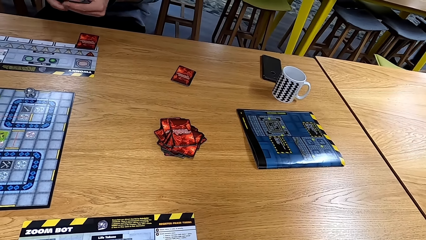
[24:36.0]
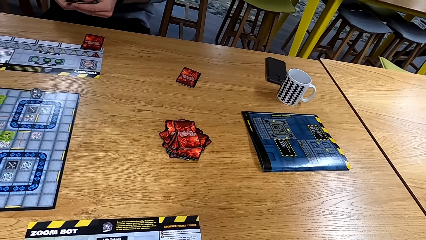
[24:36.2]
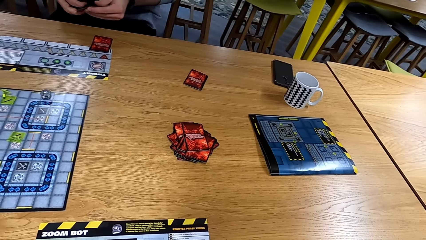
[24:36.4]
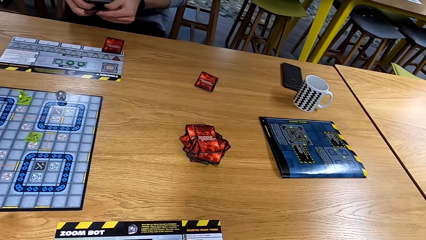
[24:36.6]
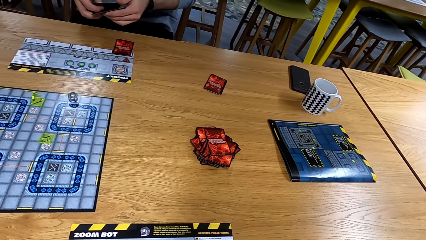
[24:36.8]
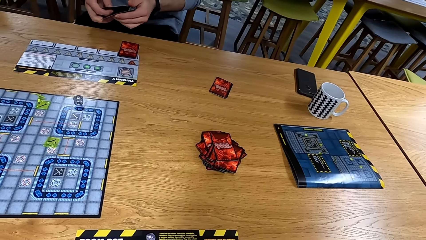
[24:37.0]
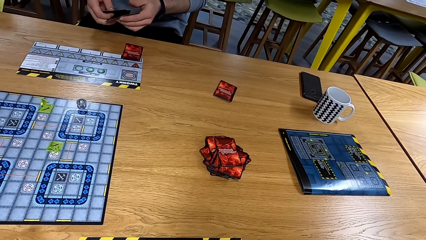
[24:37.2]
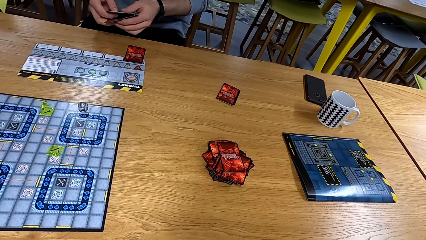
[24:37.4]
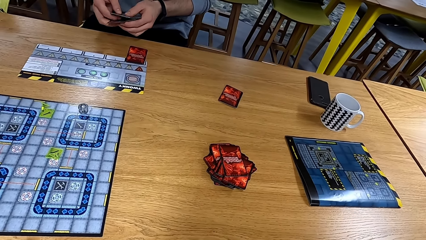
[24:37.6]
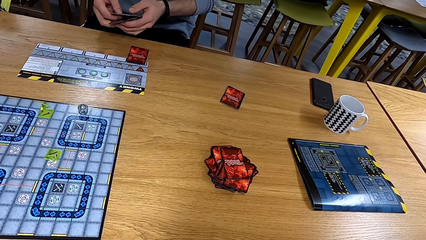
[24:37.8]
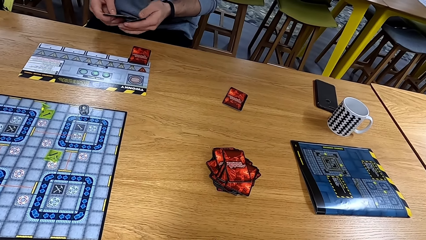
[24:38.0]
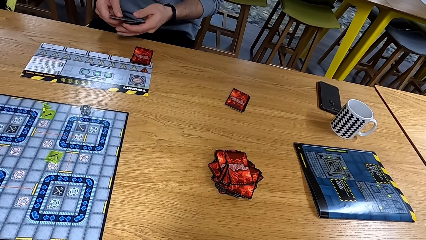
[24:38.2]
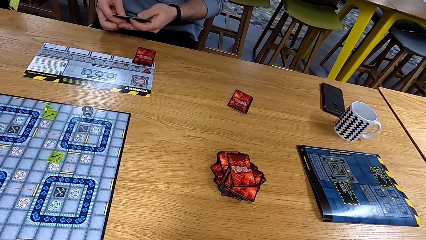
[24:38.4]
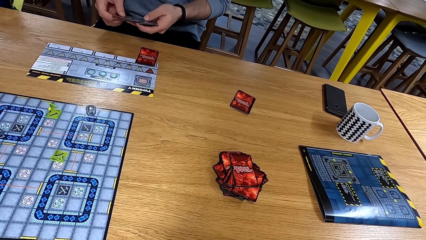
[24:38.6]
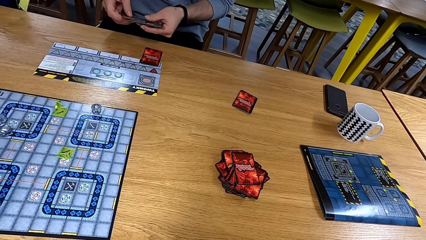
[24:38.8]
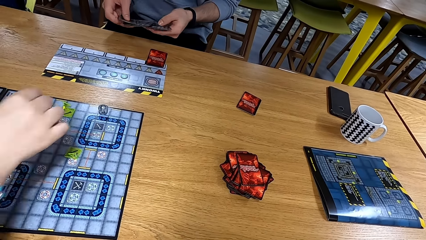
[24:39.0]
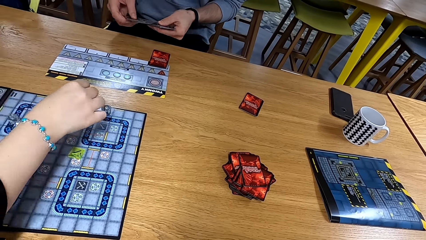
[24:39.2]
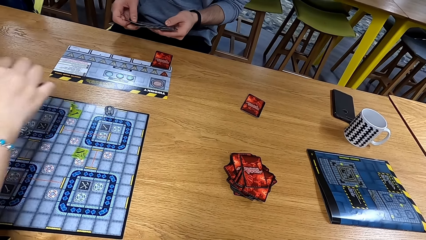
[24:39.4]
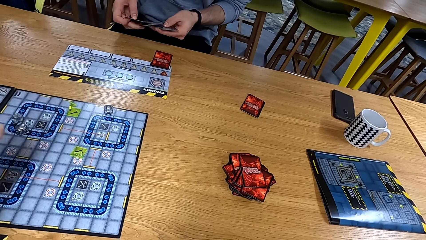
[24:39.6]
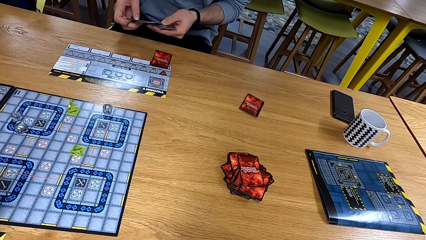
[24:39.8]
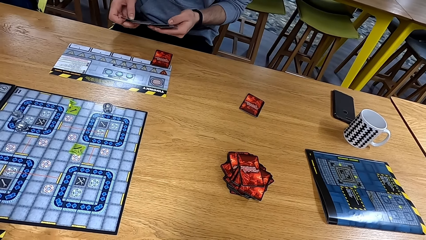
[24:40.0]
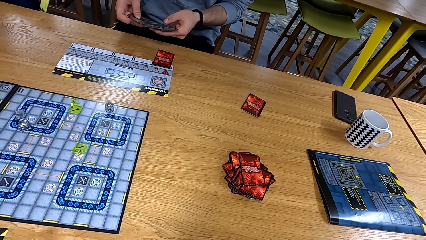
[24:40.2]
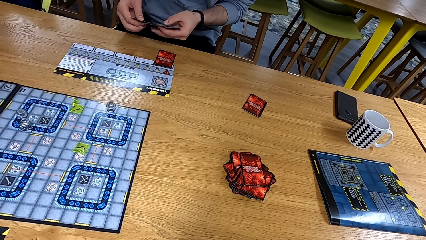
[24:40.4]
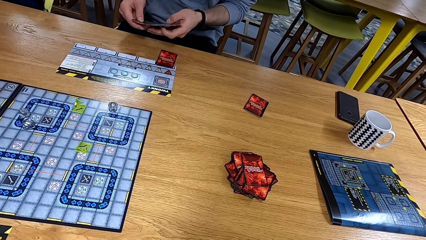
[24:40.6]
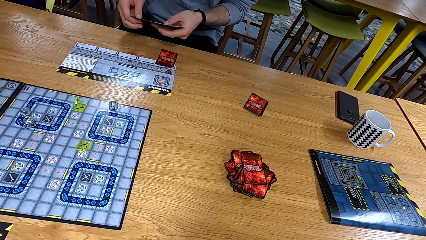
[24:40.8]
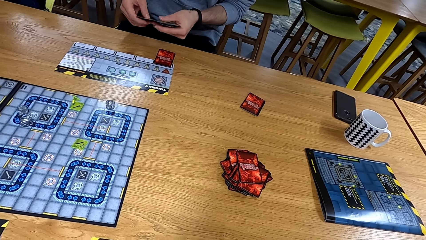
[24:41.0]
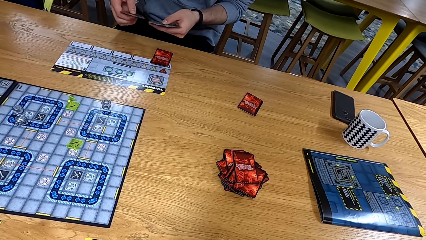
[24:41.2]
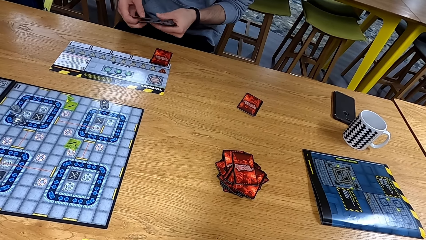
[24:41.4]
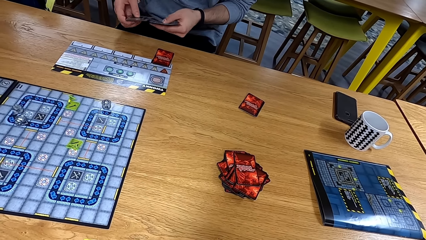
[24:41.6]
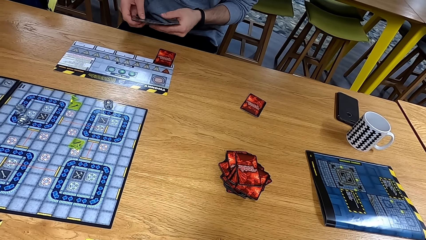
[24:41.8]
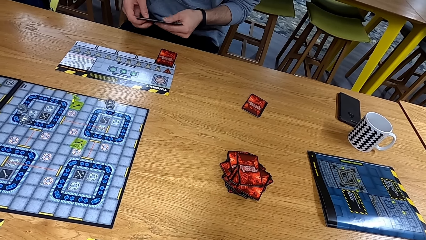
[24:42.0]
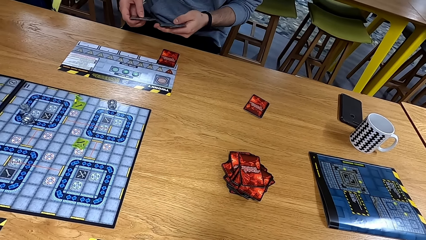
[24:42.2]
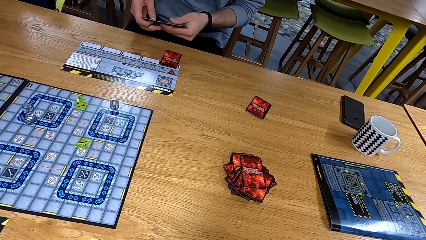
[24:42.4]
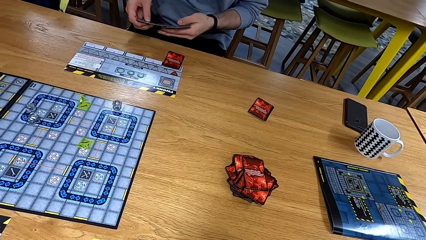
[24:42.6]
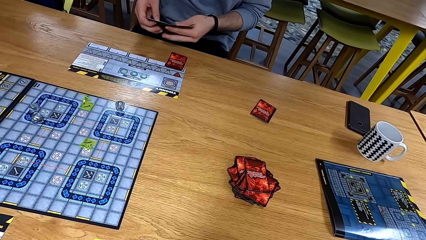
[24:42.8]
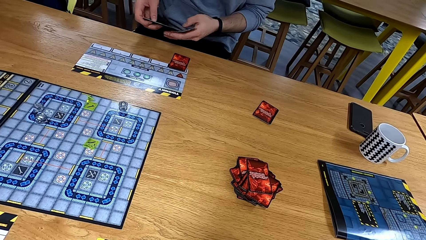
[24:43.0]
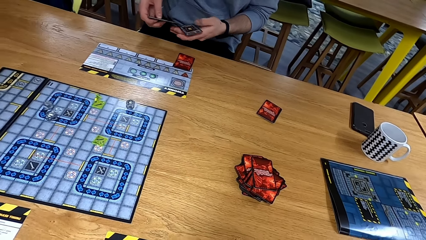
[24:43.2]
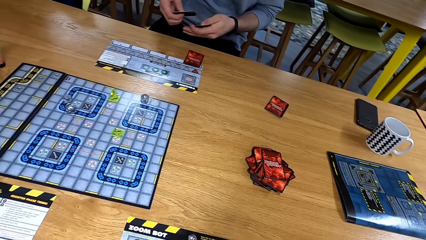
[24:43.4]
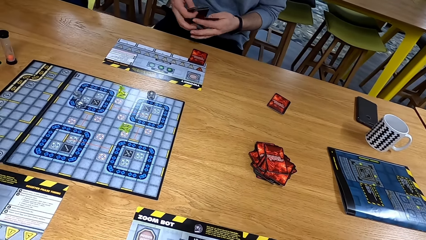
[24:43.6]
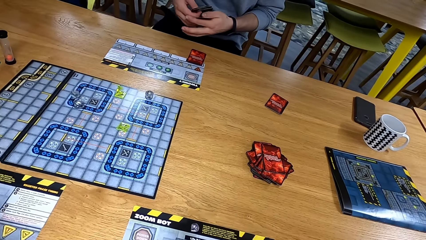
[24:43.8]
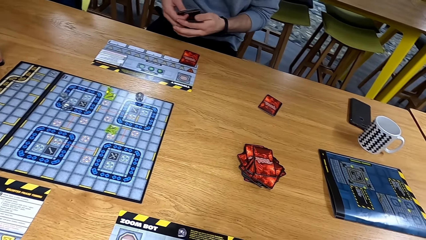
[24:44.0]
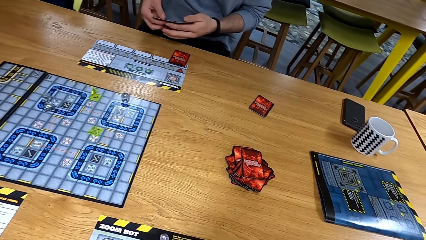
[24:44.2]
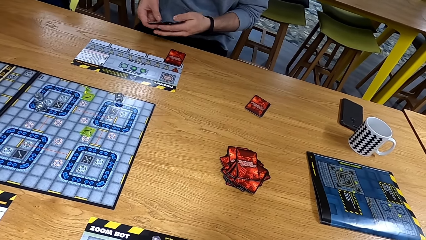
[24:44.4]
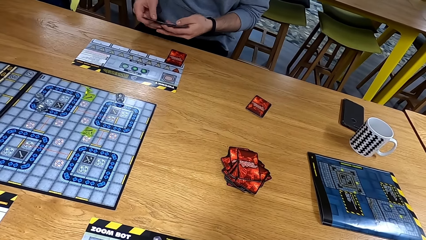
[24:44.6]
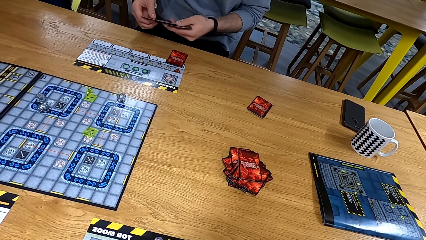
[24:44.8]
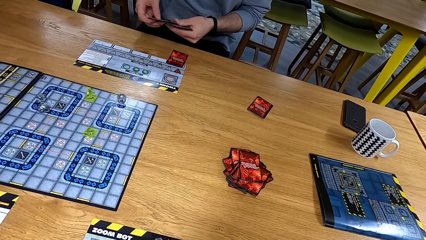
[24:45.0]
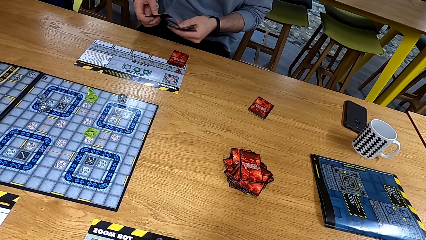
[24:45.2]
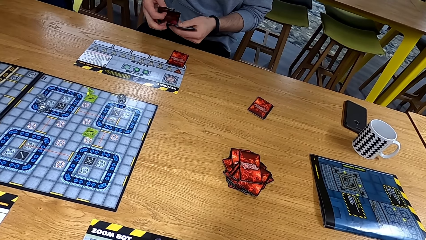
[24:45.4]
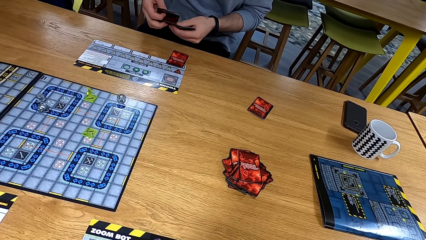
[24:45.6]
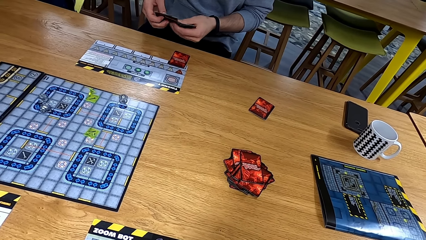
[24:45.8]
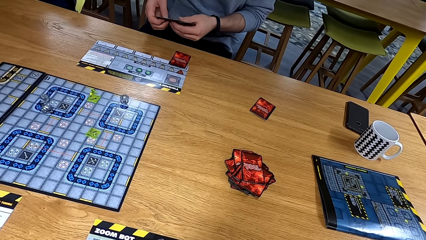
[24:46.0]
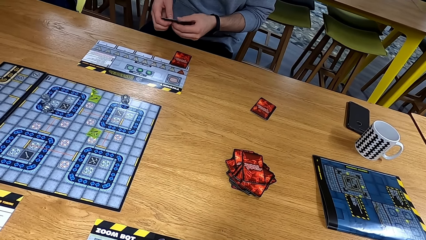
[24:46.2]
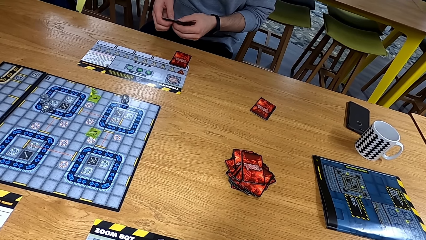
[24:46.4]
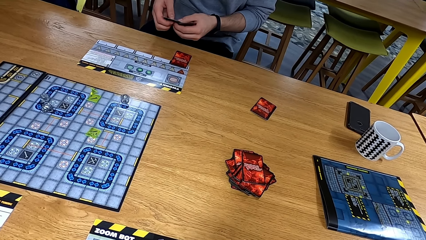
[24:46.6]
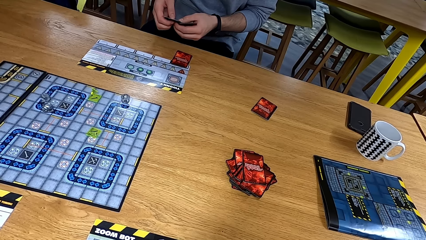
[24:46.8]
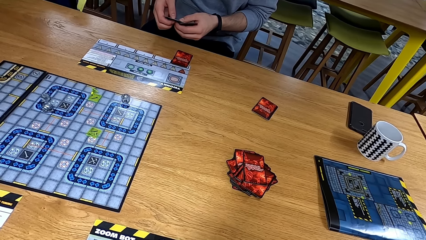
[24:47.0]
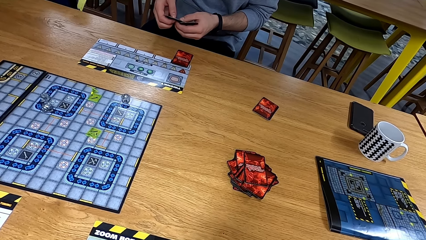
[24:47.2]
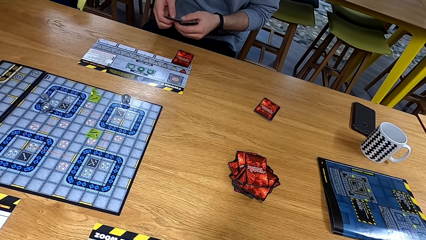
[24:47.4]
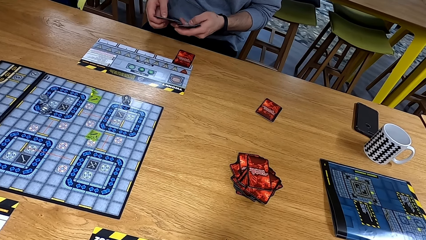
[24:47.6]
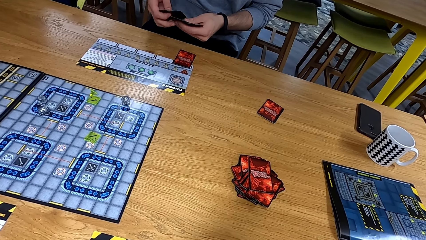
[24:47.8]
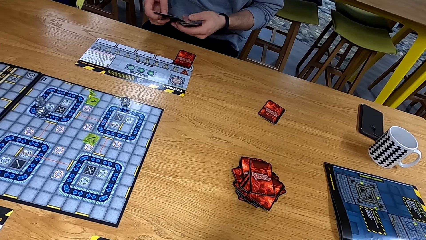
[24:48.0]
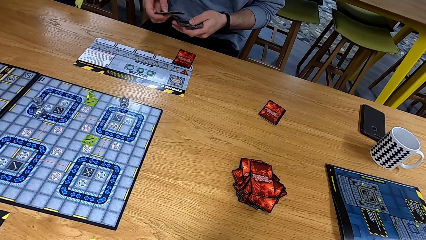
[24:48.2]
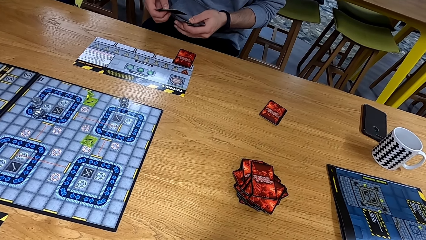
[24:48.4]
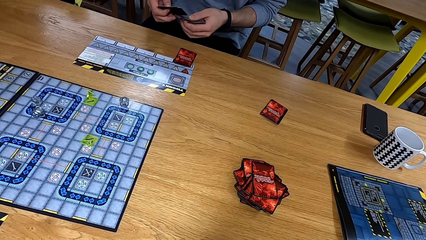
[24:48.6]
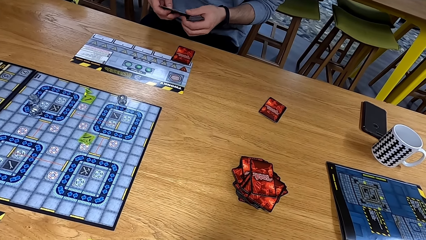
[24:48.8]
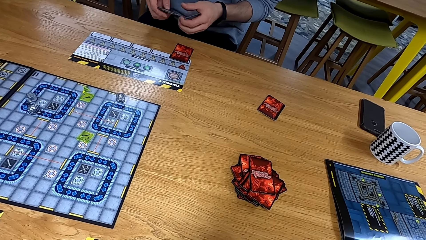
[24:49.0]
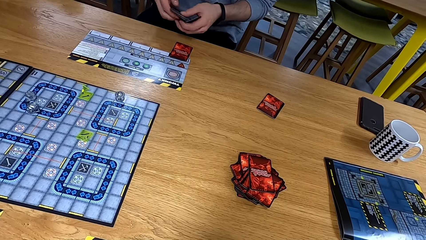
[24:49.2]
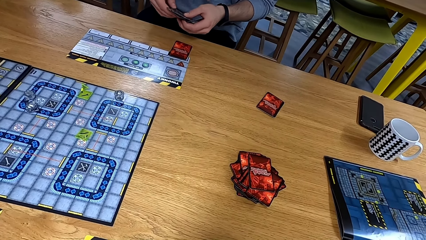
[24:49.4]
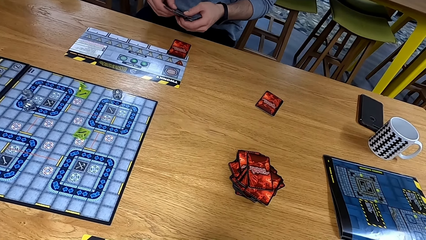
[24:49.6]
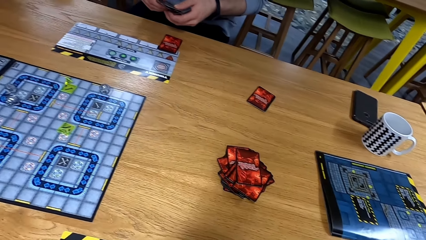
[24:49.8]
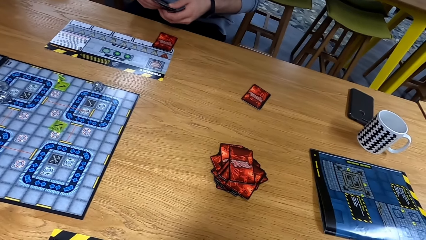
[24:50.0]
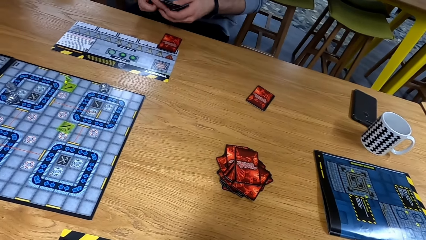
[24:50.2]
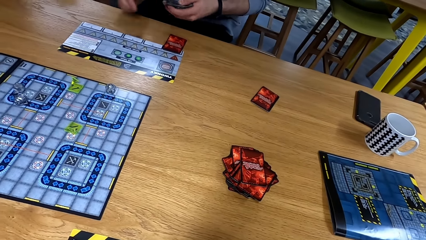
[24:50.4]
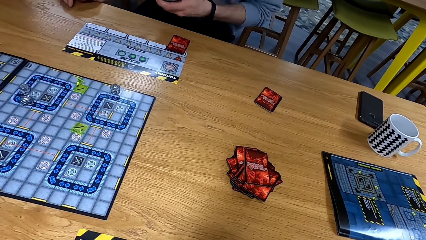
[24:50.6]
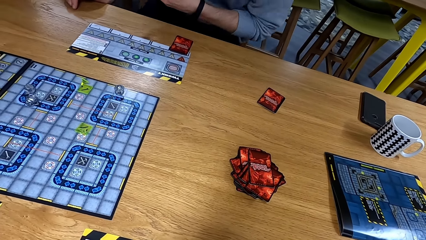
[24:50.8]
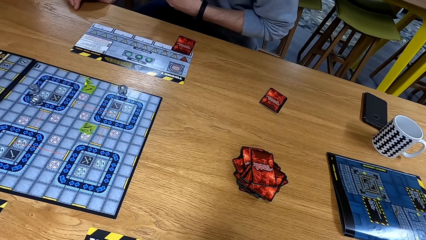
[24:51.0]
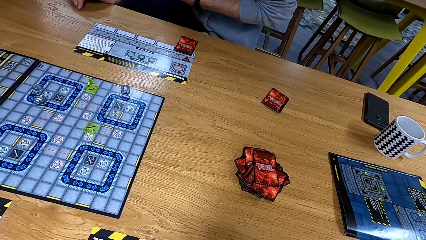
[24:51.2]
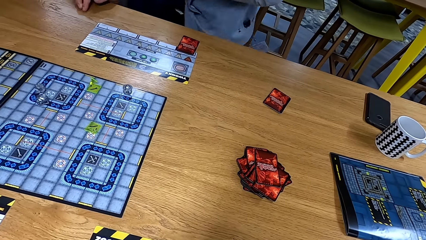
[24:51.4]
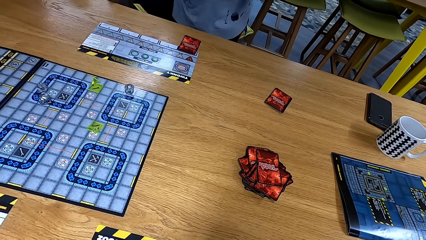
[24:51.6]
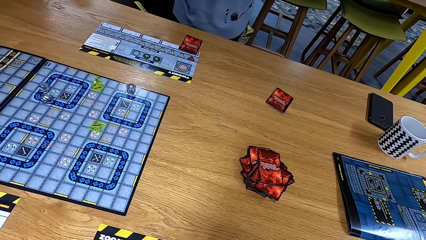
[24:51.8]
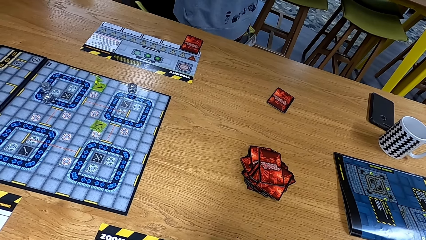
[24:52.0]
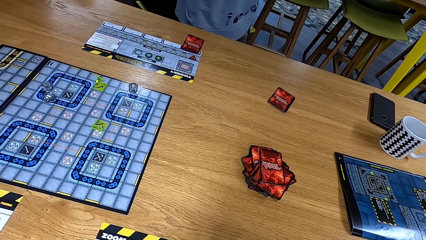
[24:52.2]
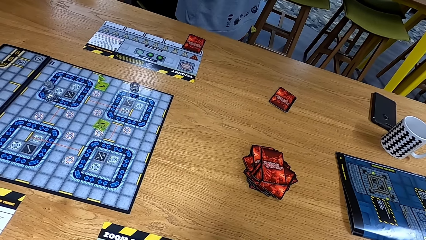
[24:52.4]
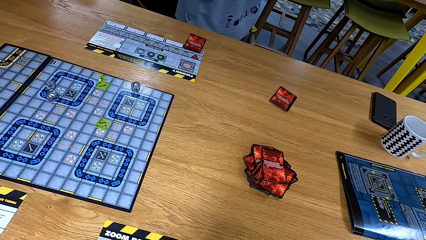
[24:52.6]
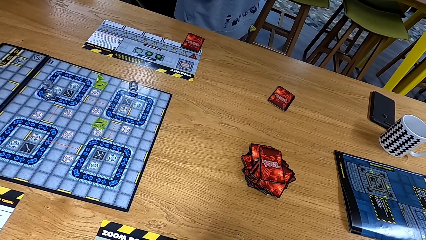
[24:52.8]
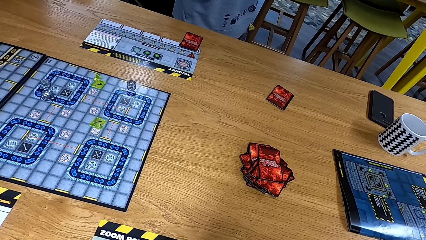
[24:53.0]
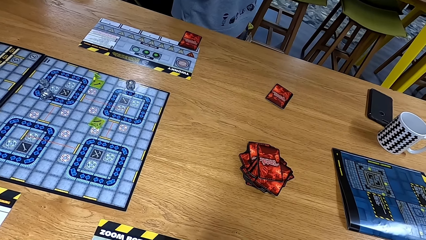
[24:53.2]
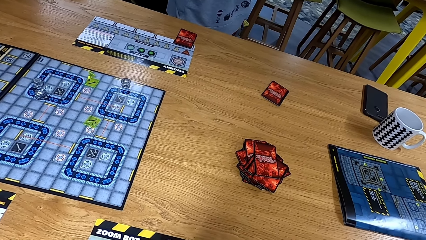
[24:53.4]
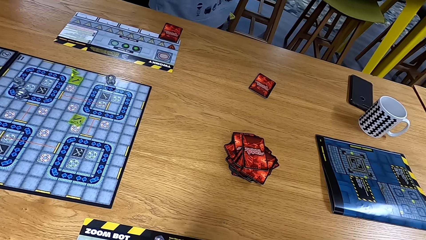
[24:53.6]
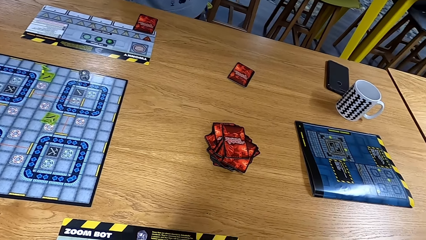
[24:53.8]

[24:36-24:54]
A man arranges the cards. Another man puts a hand over the board. The first man arranges the cards. The first man moves.
